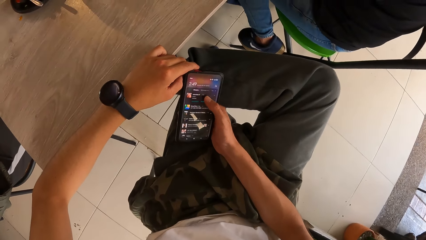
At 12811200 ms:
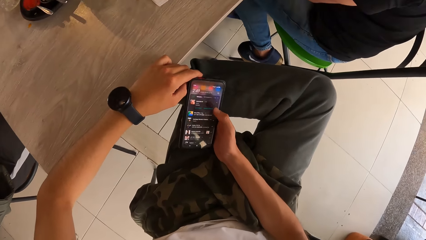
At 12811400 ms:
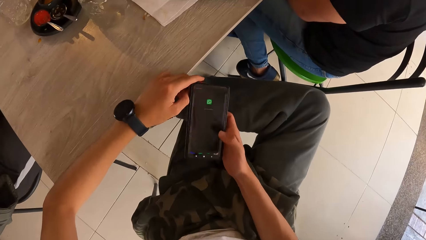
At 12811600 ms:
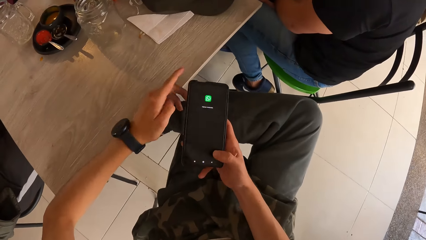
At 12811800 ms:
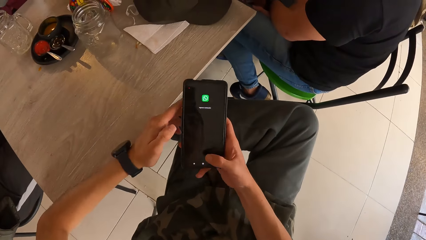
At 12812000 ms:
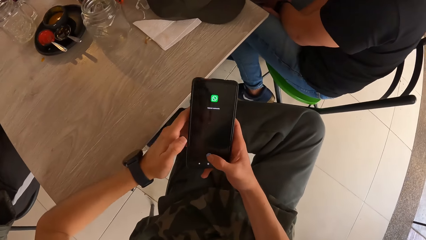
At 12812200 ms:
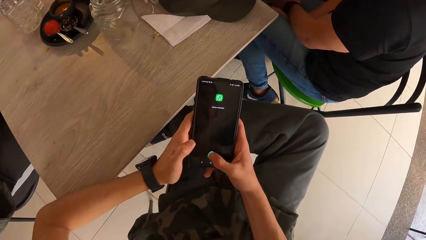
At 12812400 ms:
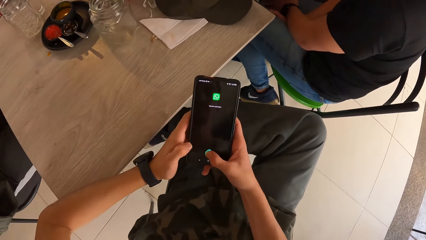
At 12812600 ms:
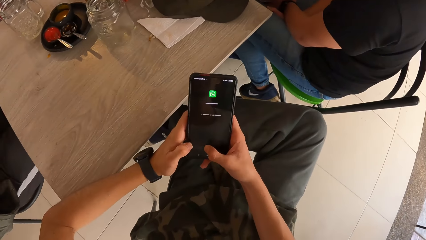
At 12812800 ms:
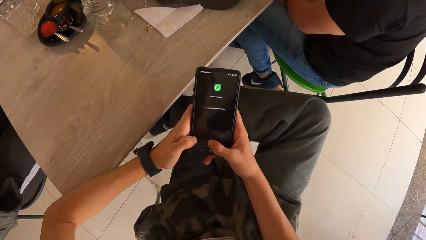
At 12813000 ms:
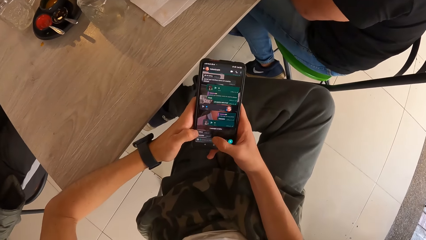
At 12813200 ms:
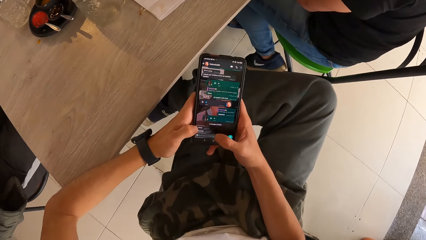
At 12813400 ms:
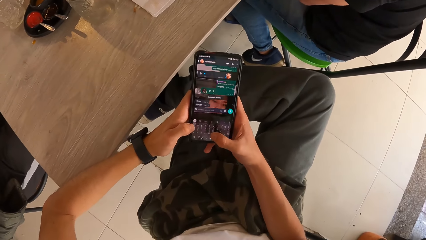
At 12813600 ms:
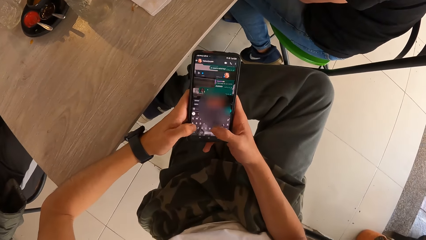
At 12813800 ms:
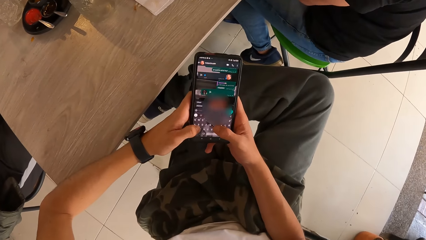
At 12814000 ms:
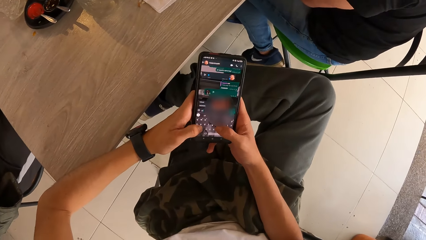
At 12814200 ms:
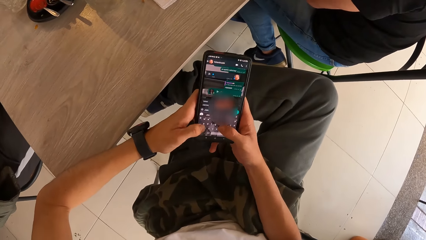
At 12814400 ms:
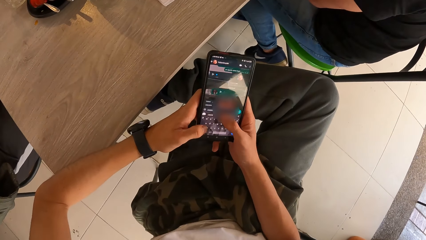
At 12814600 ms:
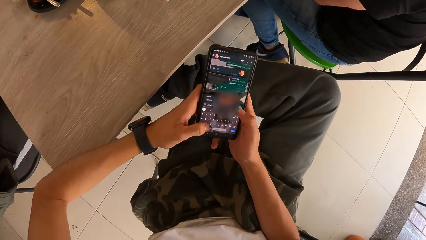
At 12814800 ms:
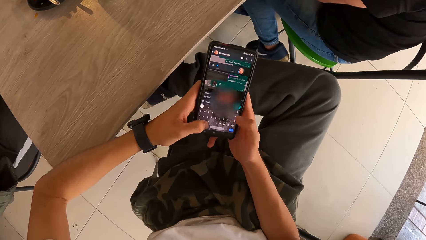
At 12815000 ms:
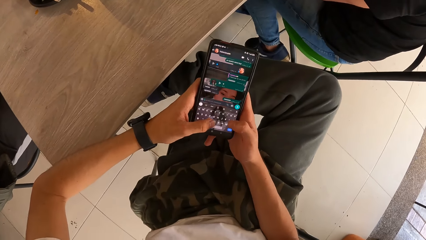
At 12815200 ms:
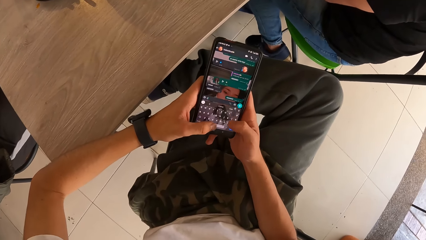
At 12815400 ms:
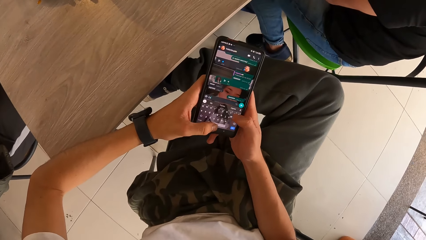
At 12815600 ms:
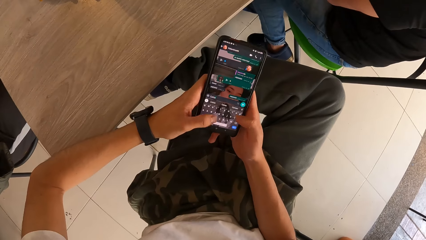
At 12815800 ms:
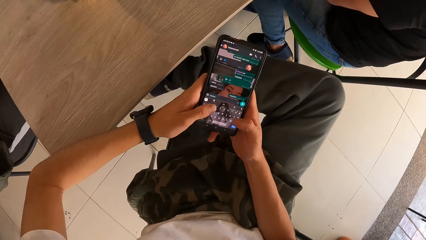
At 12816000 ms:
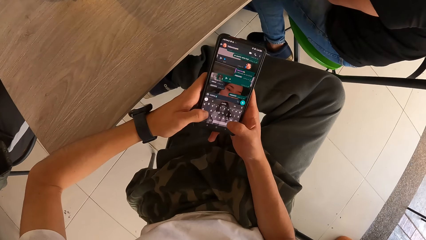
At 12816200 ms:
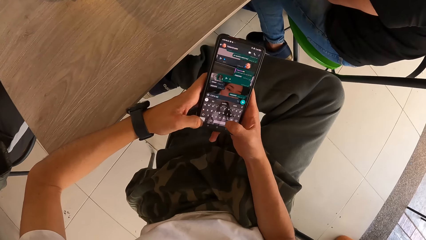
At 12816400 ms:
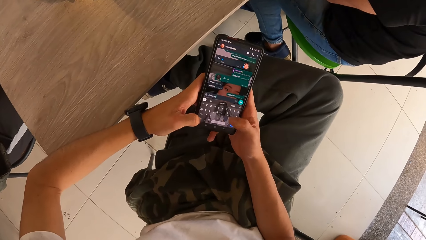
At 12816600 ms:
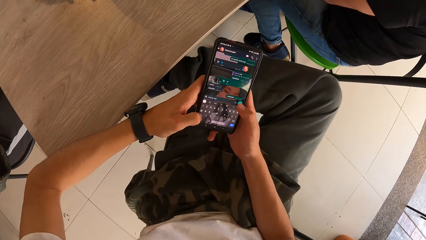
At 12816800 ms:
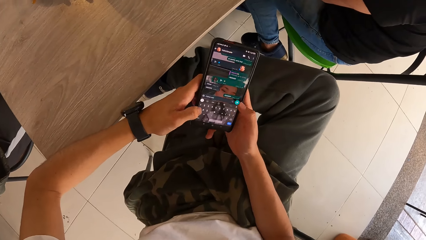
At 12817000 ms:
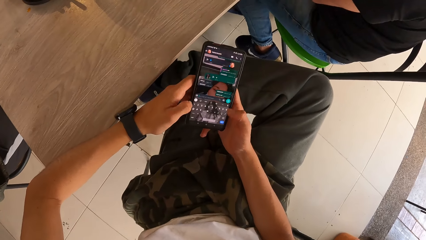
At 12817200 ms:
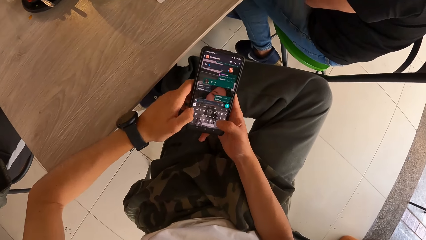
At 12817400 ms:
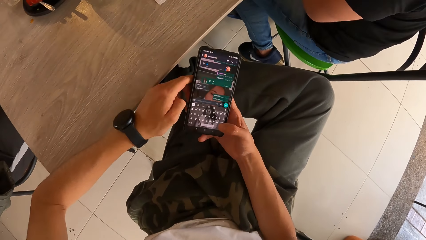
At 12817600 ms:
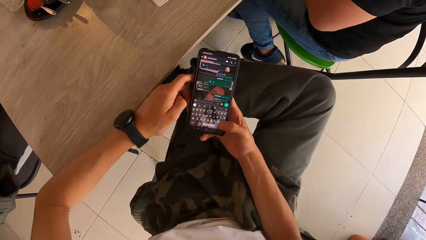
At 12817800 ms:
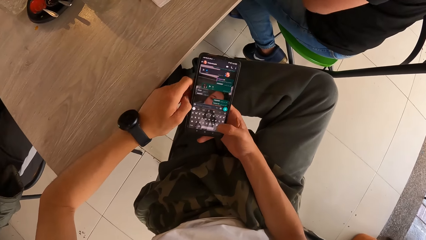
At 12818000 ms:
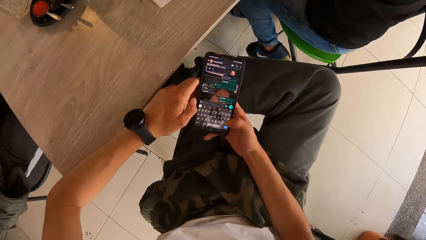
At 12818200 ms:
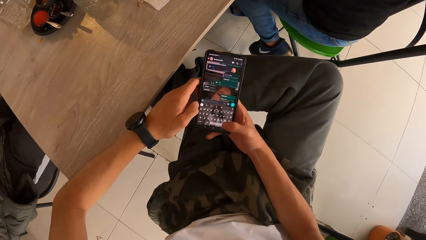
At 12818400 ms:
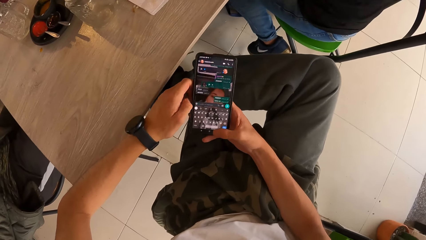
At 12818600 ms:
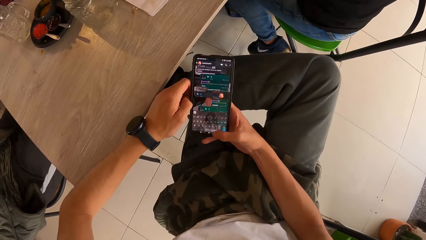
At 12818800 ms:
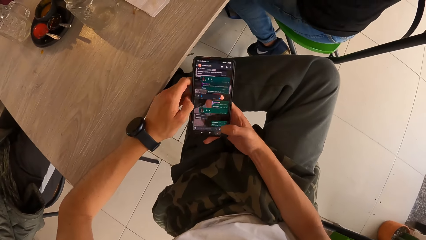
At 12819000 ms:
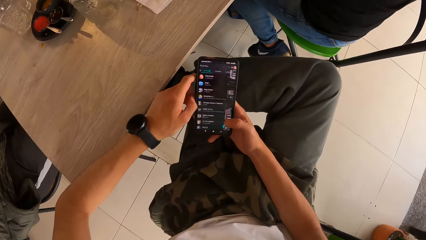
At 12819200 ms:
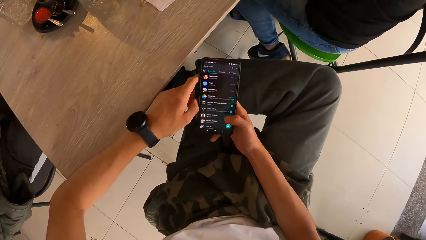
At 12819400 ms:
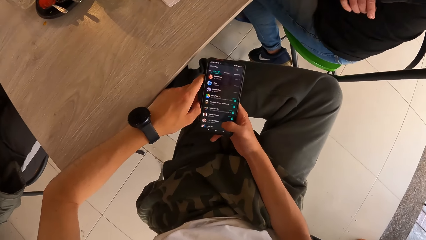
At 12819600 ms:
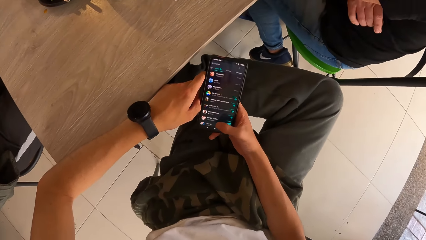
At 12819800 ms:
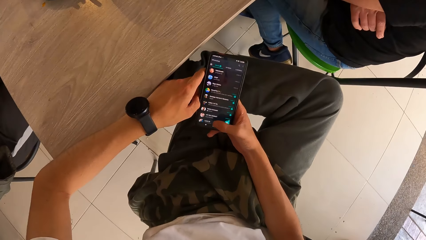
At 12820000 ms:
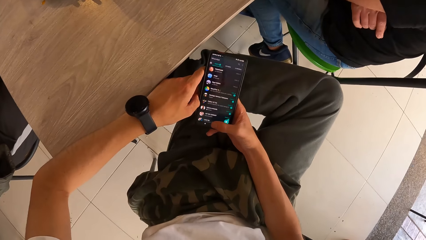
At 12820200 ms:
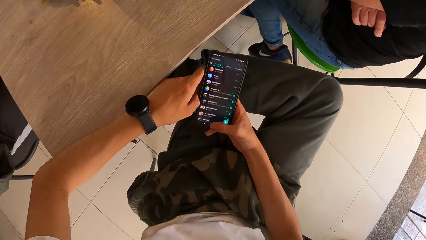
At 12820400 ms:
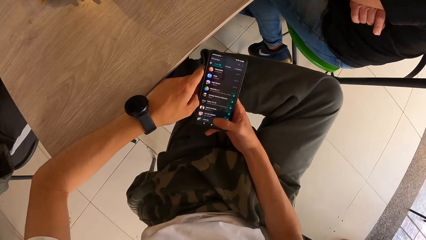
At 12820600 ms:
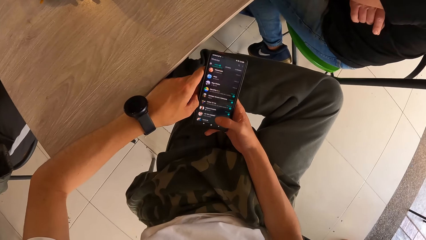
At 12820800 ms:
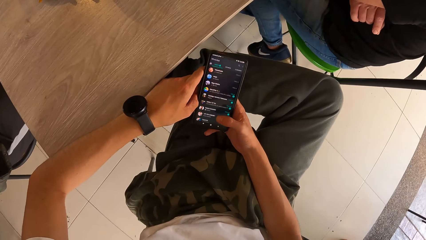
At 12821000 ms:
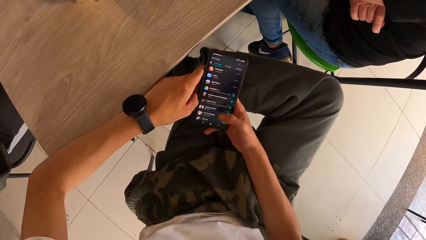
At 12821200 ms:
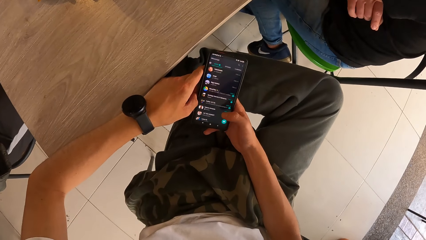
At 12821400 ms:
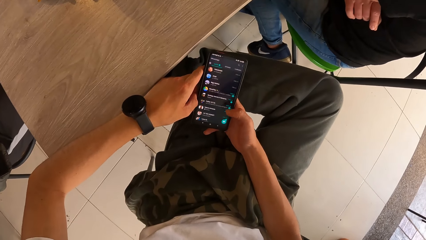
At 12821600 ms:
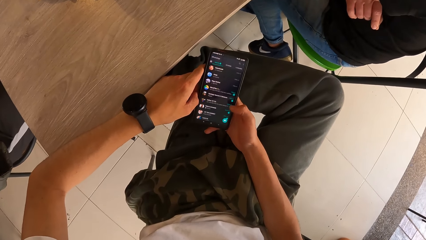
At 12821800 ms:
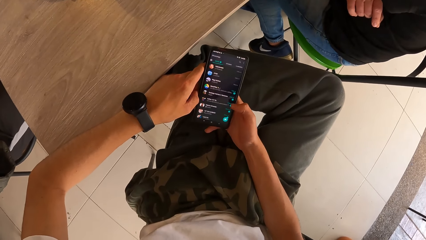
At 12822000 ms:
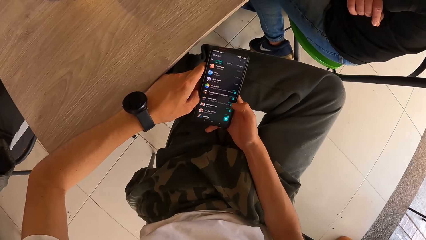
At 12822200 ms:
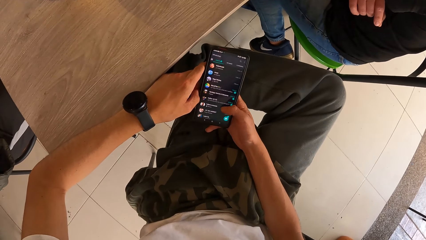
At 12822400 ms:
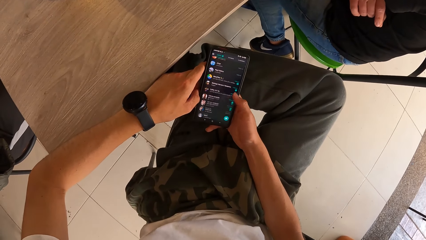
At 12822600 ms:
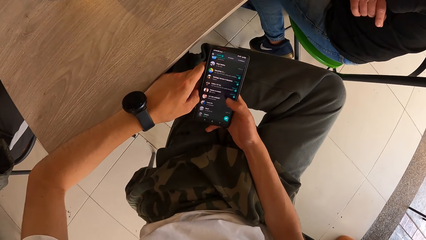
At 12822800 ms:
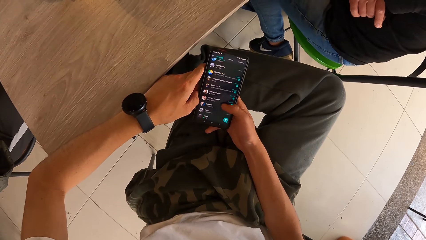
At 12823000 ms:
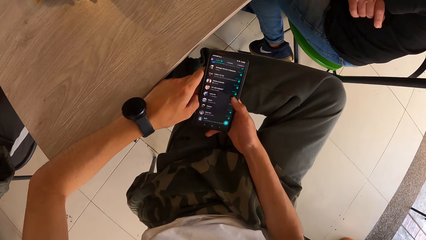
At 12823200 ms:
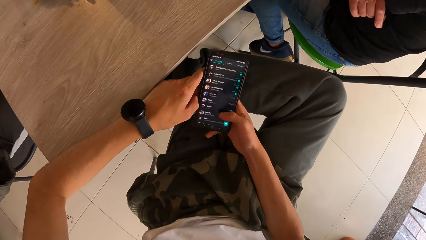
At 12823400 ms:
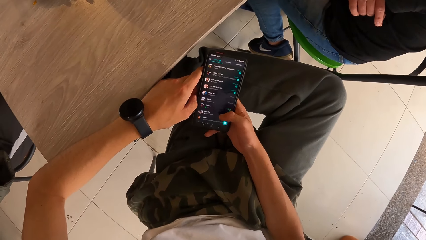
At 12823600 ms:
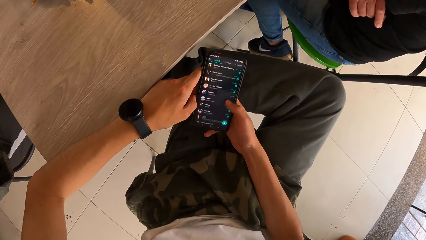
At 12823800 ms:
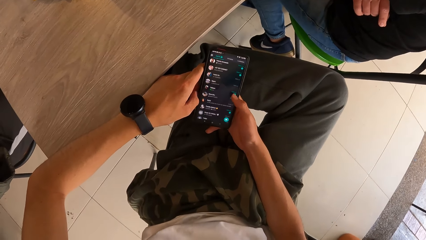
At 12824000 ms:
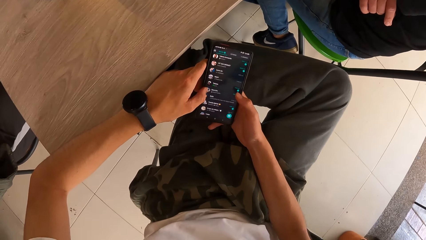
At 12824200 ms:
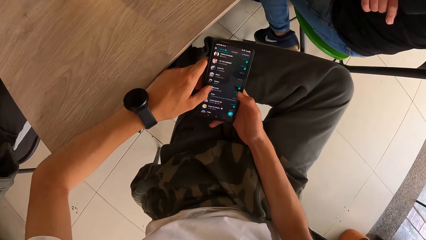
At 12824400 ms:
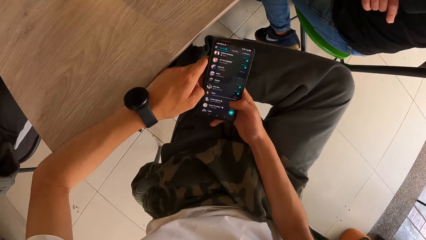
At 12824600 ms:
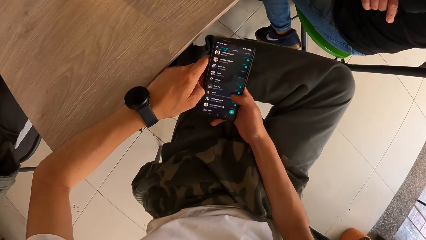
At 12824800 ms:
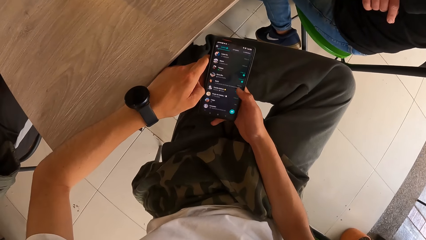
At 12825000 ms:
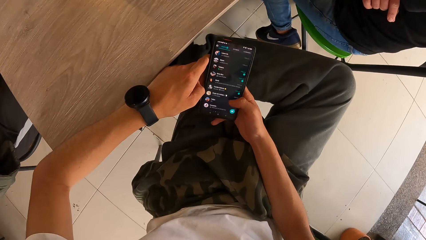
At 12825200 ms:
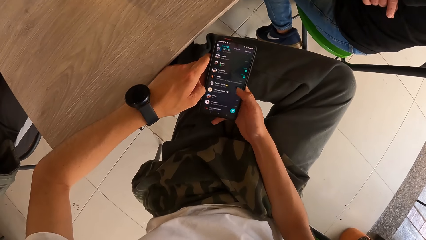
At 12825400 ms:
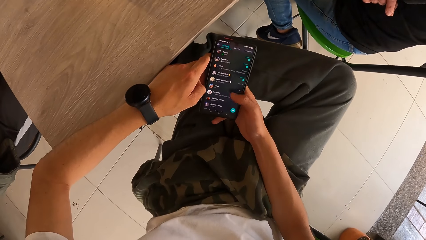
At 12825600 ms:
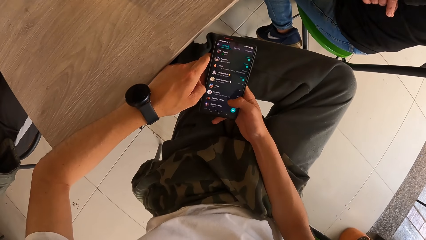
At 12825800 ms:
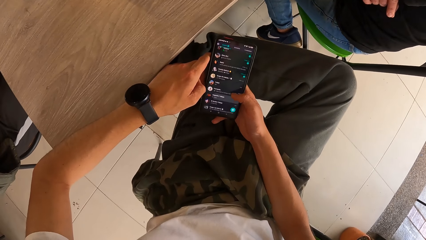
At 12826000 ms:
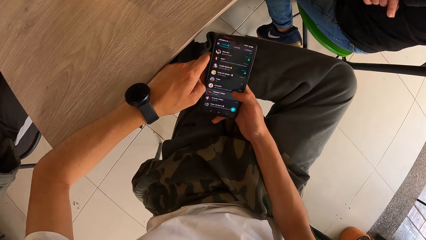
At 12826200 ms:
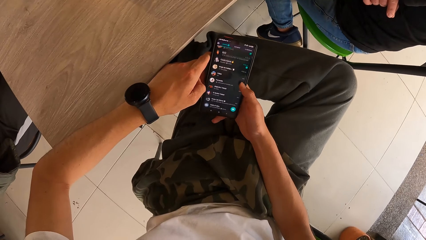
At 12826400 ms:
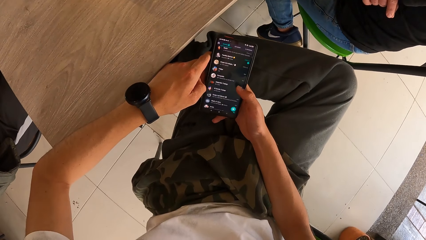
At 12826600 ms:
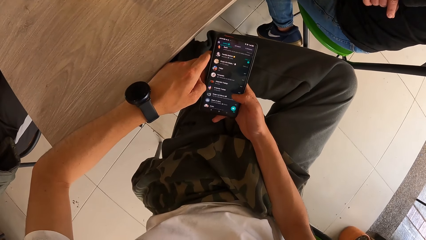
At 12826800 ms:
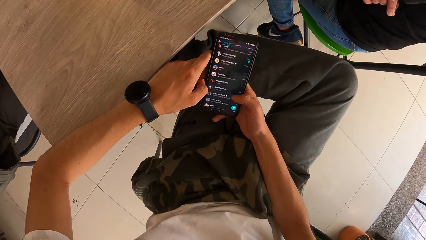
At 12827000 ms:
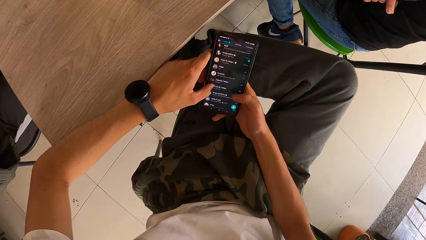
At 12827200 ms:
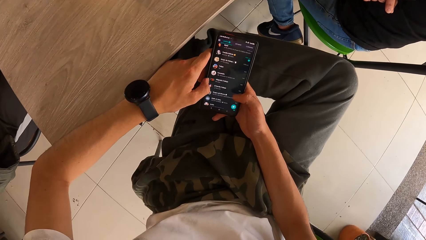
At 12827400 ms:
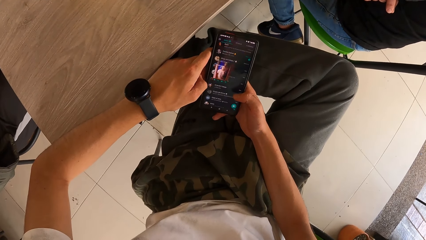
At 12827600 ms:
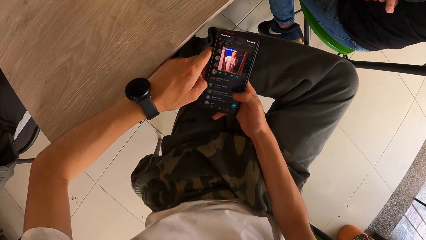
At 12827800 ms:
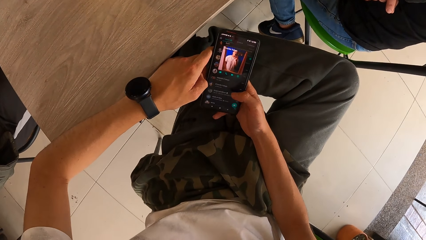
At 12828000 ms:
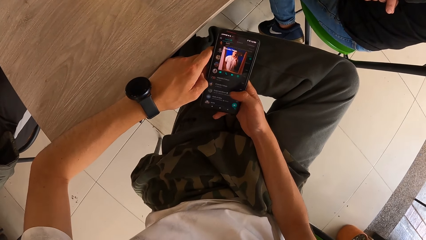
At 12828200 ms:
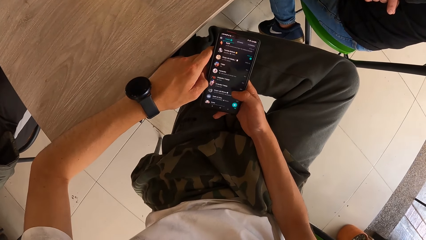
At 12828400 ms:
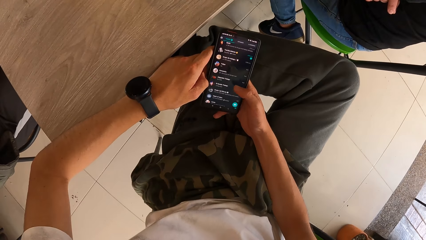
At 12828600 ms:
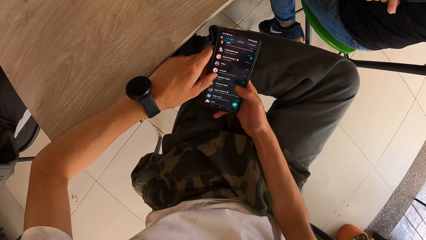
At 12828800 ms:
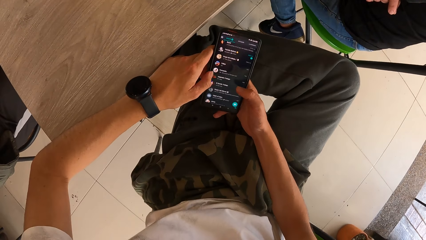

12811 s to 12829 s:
The camera wearer types on the phone. They scroll on the phone.
